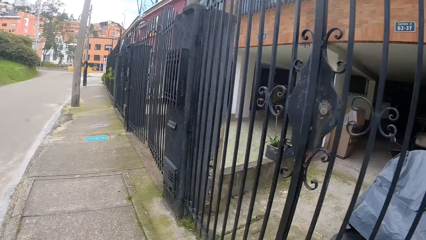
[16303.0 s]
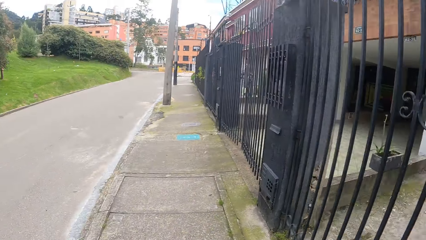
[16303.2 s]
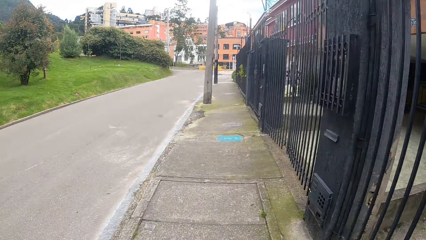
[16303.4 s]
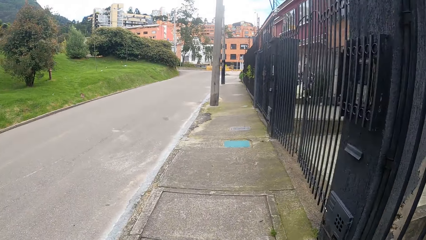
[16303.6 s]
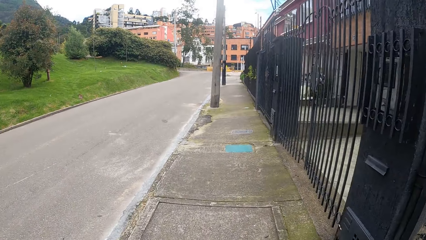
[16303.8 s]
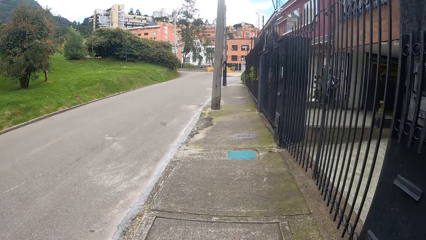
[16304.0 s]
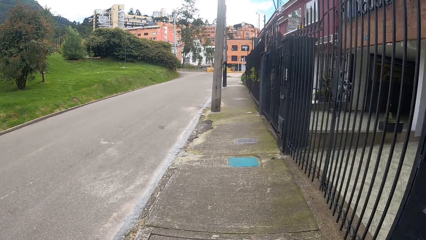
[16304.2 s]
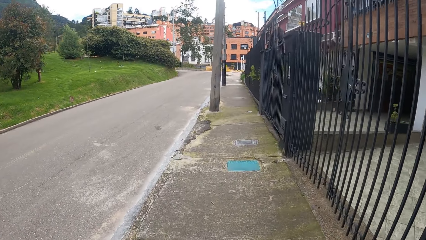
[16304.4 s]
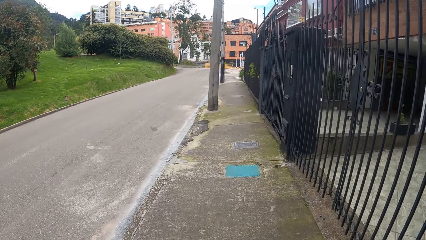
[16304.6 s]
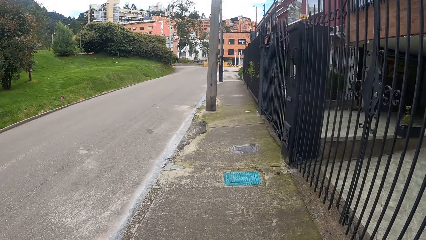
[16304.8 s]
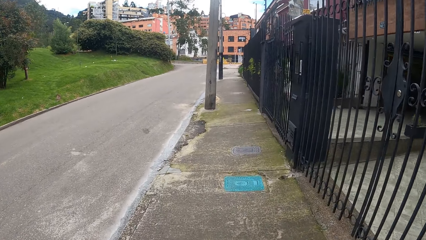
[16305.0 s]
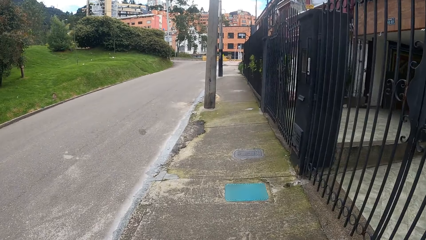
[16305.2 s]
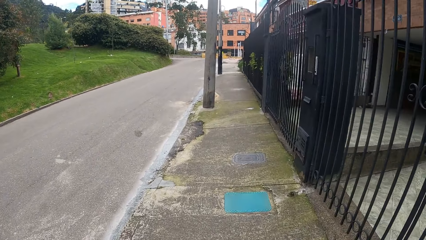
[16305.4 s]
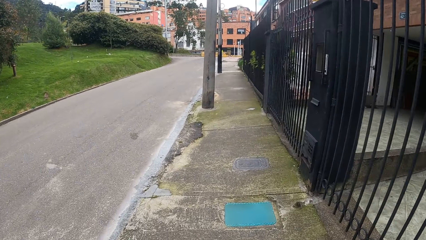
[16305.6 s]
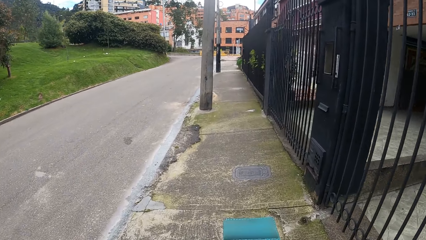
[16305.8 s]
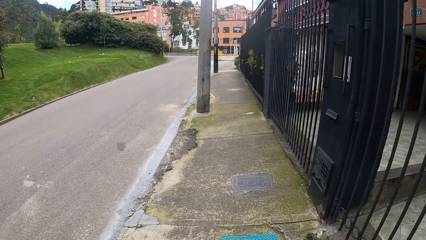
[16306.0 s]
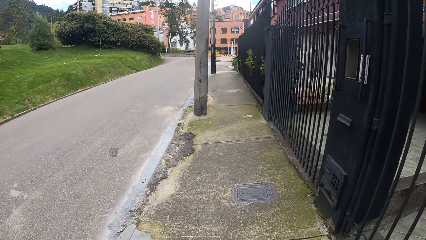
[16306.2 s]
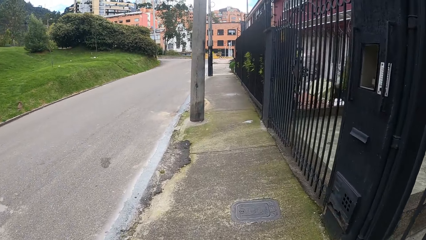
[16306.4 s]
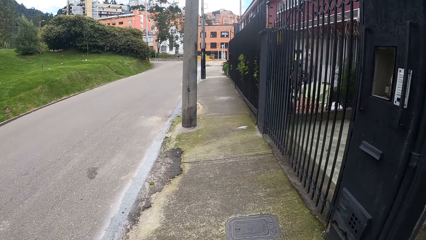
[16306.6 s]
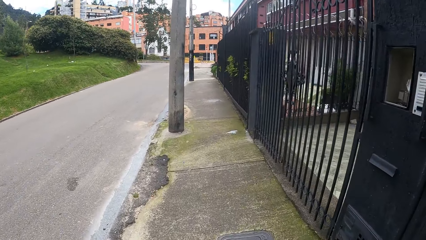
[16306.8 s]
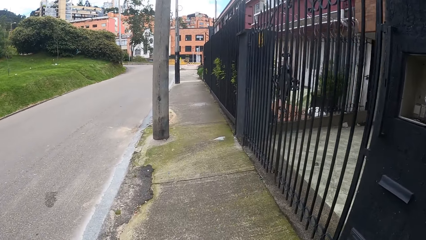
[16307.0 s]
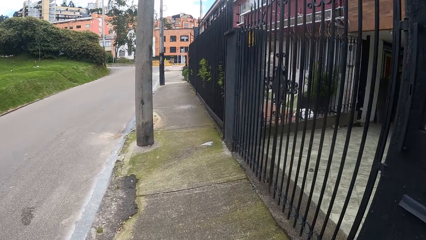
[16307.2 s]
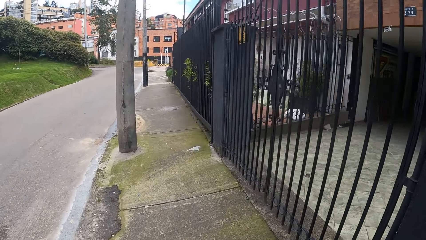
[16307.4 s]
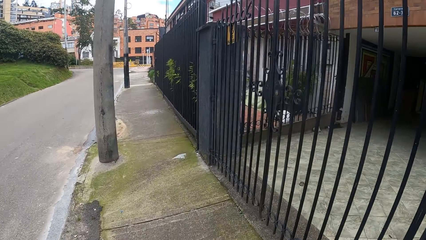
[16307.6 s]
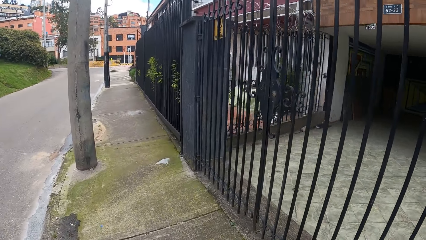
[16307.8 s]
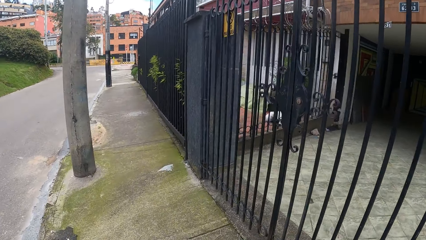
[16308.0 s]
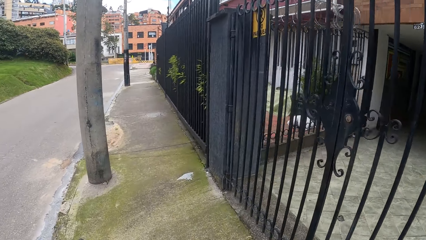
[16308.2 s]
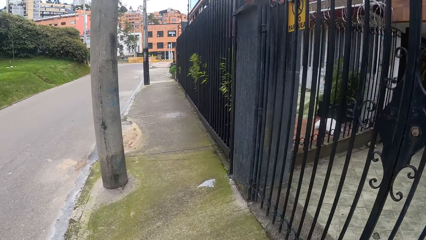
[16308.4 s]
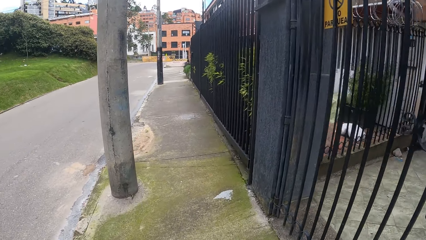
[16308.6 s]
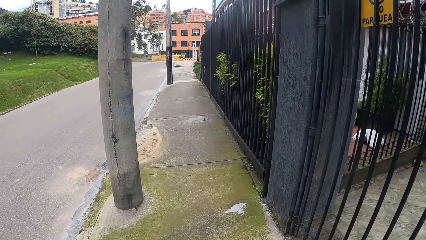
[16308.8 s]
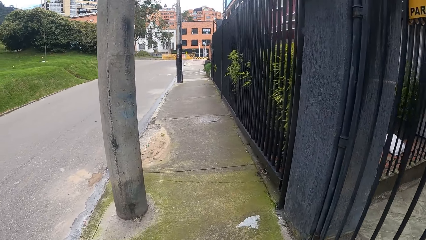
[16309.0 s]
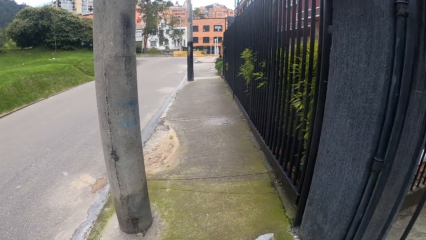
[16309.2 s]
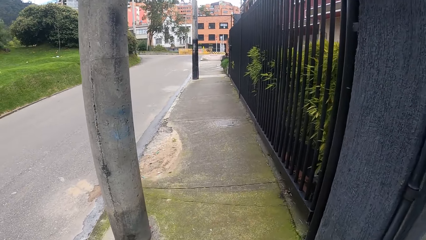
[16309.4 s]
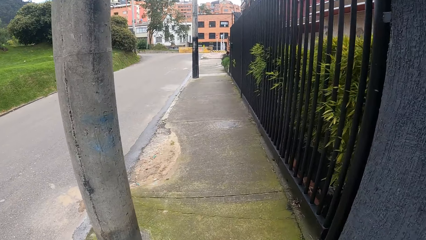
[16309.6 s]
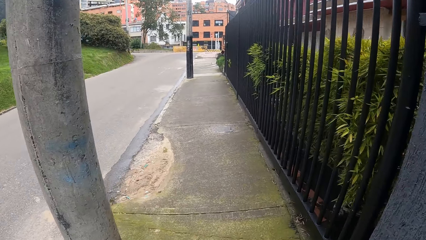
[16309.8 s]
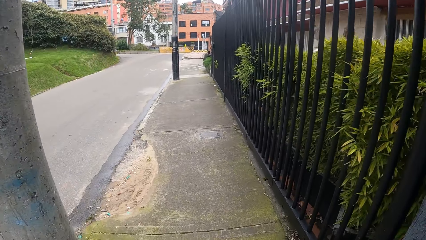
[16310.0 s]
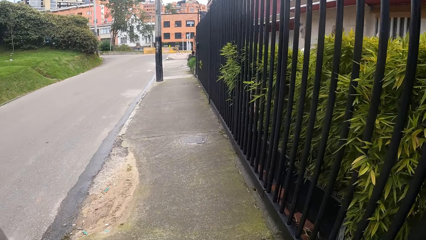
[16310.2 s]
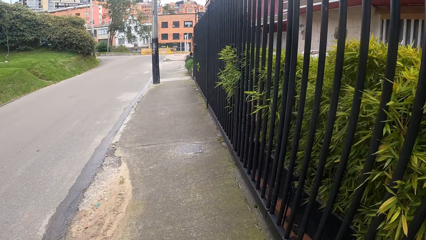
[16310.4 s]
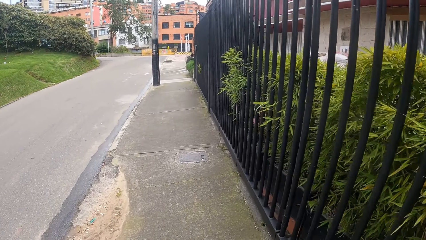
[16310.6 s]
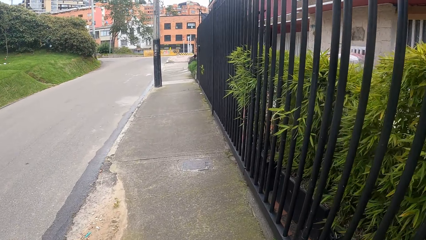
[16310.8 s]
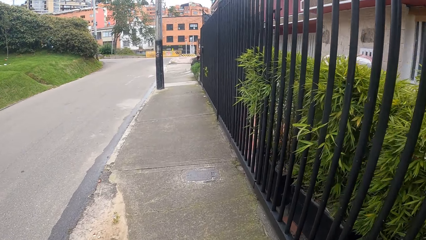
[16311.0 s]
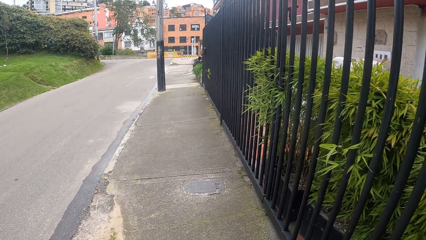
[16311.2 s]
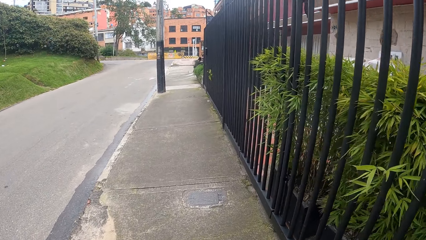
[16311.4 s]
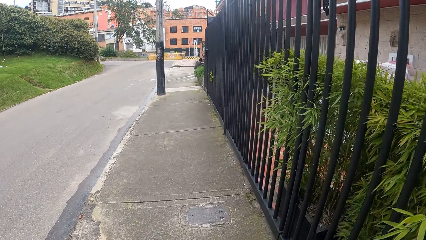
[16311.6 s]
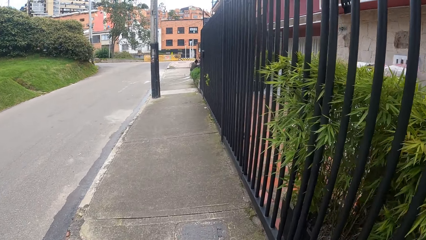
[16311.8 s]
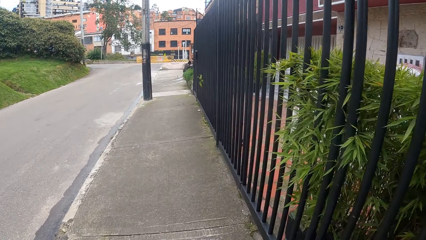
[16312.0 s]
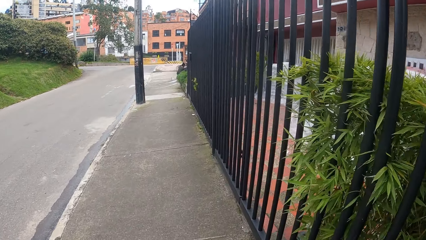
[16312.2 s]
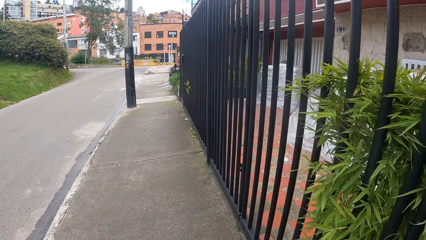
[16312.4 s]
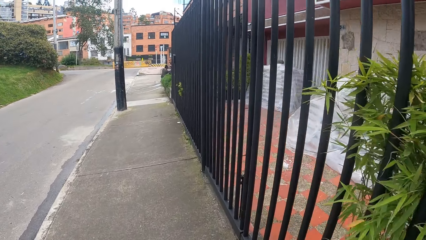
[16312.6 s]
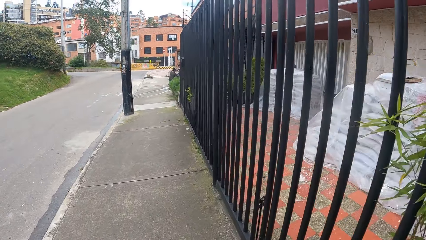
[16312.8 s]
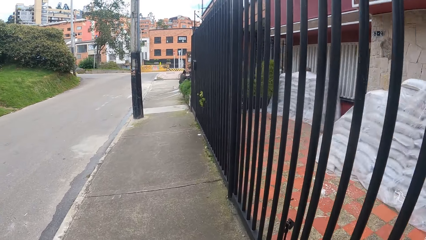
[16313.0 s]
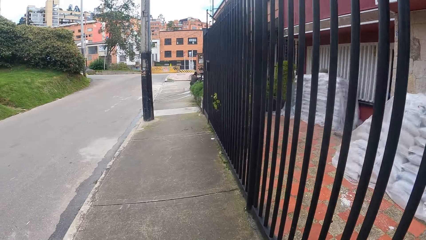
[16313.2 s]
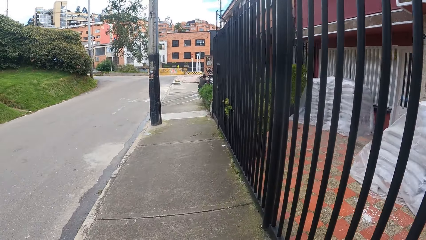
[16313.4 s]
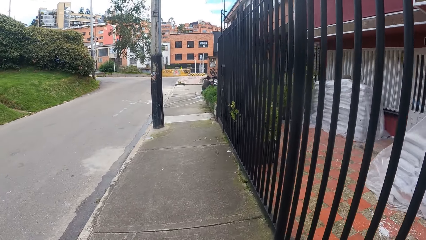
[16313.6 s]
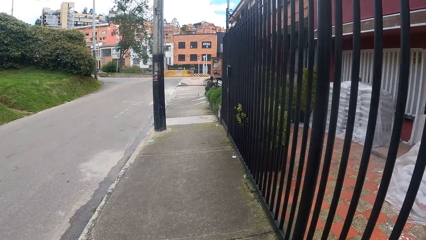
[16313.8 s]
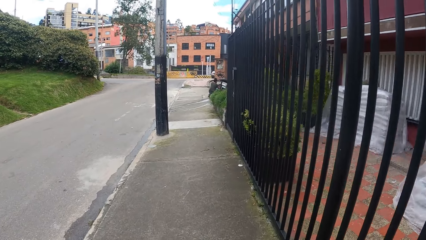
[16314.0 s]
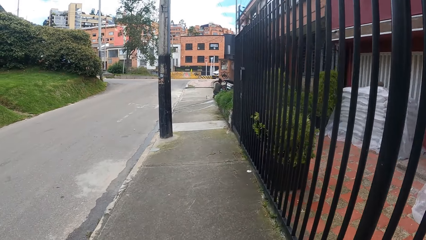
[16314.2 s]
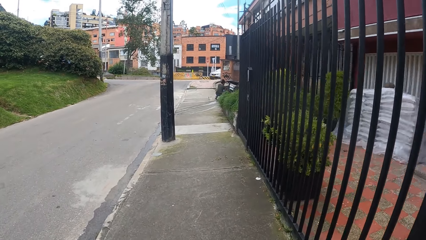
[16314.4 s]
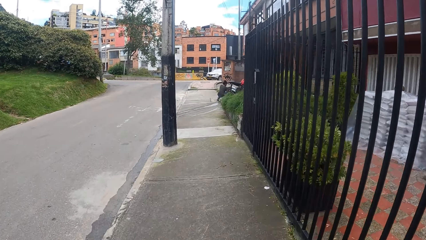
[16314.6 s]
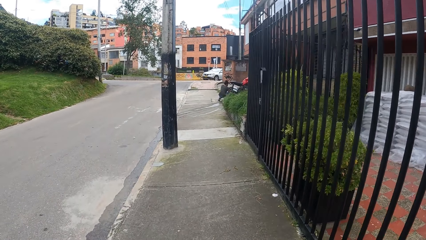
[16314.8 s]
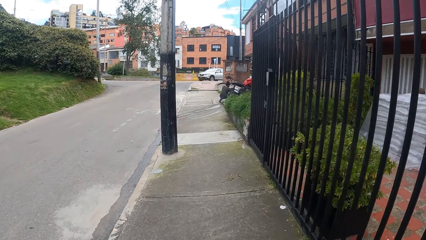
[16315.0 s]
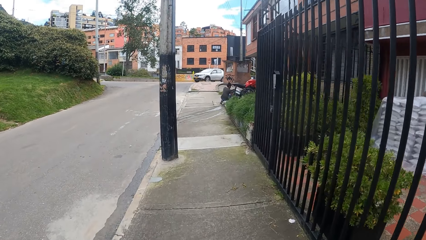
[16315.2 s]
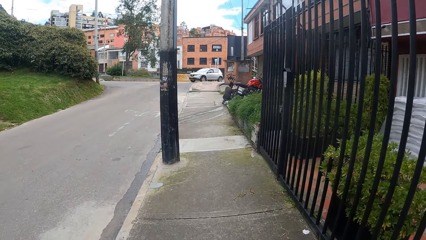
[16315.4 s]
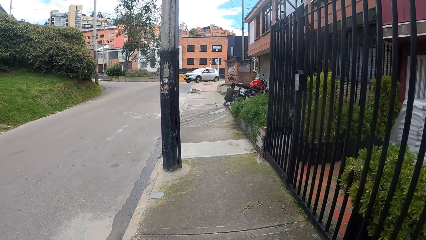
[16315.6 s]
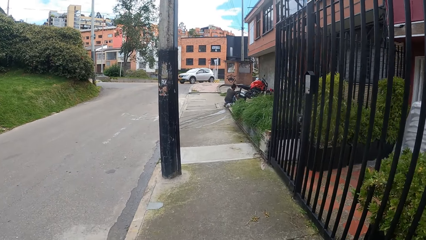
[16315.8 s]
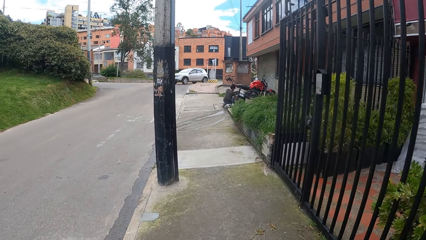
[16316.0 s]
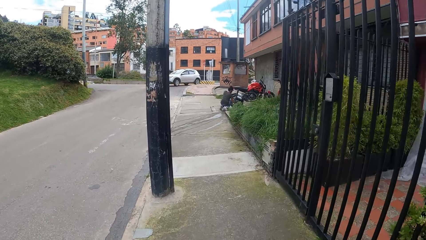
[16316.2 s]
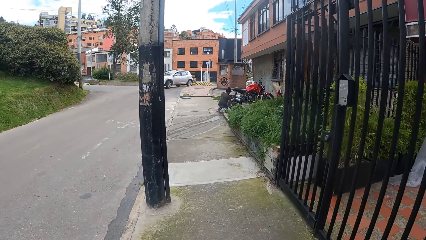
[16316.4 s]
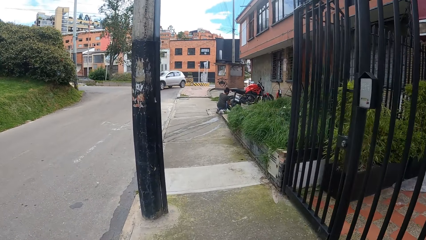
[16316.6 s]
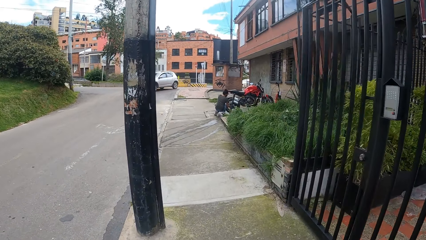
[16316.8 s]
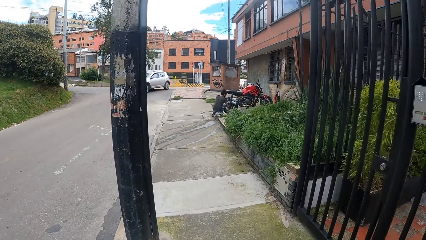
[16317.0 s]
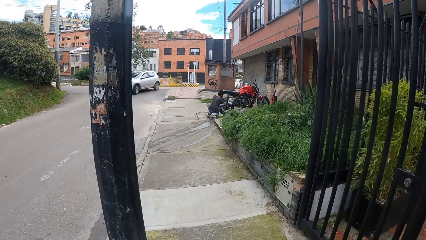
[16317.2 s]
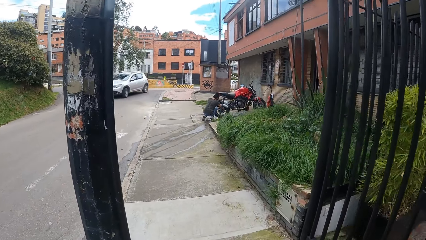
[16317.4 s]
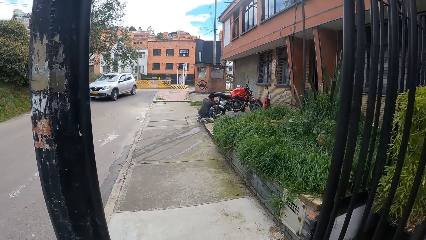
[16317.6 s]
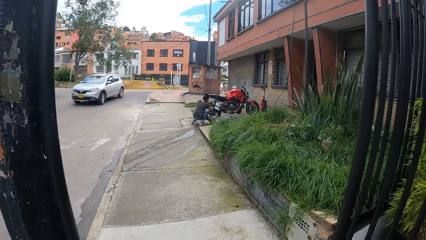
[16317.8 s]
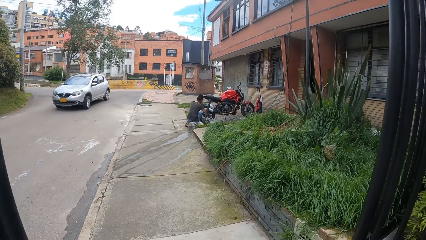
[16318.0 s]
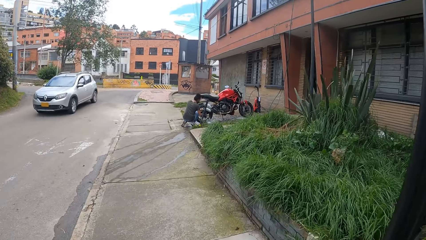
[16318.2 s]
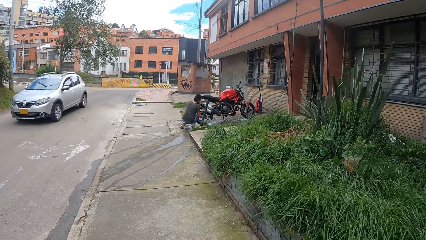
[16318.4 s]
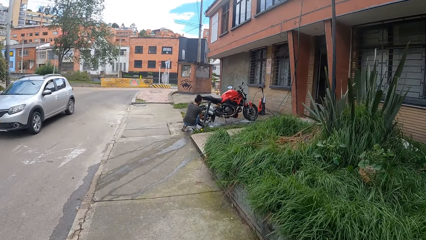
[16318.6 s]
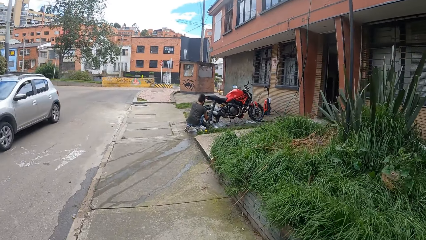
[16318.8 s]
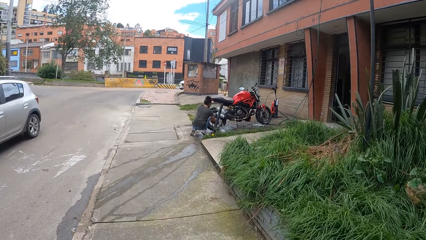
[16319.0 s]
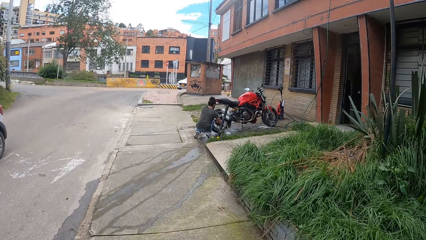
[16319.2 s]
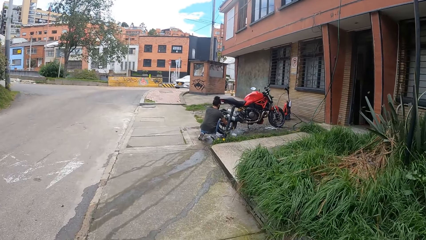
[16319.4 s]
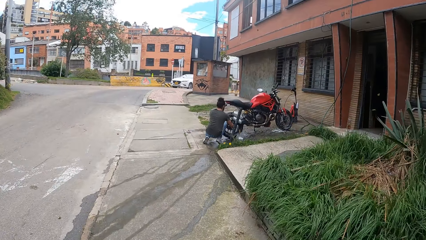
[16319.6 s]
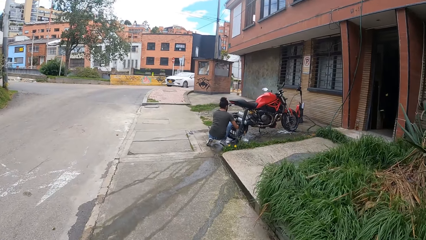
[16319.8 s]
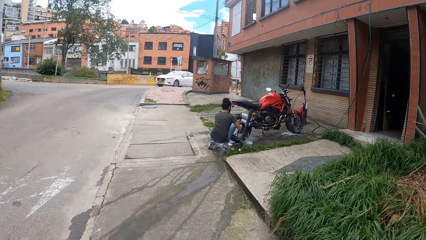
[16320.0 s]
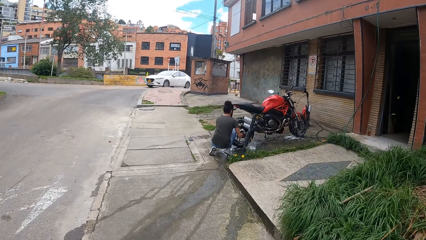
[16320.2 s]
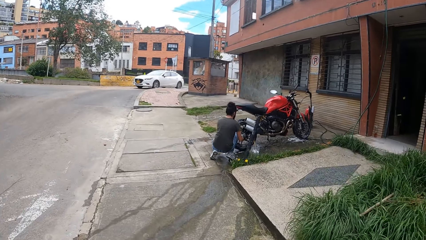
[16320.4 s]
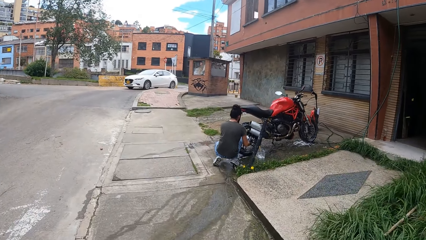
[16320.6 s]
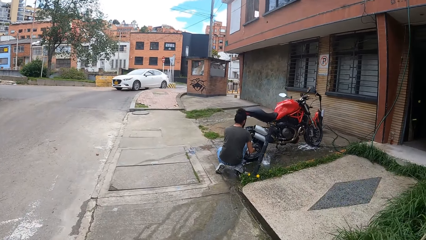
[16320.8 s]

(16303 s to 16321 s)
An ash car drives past the camera wearer.
